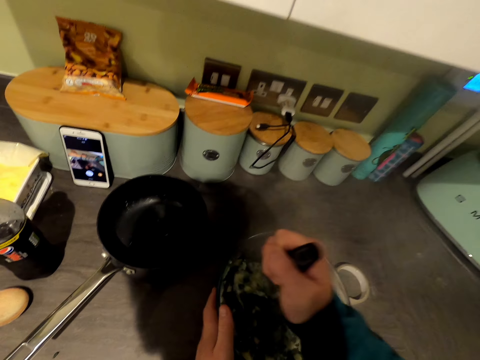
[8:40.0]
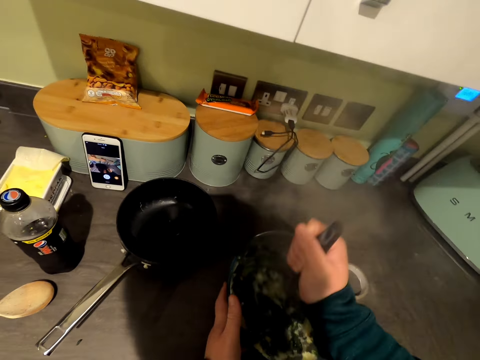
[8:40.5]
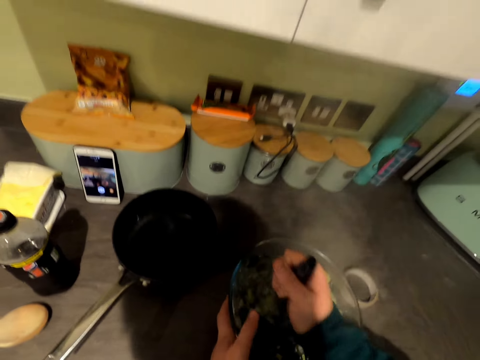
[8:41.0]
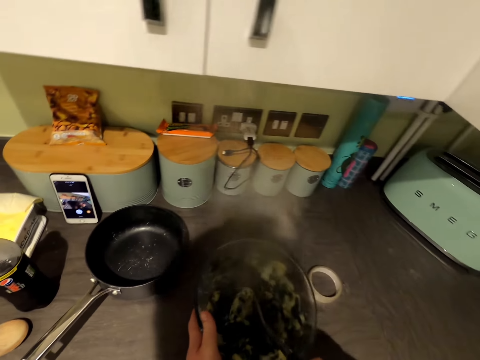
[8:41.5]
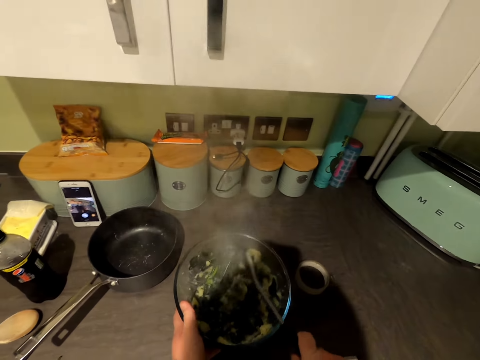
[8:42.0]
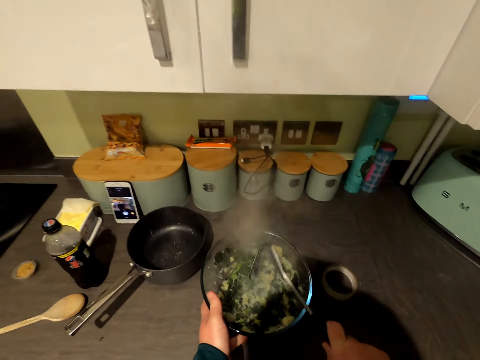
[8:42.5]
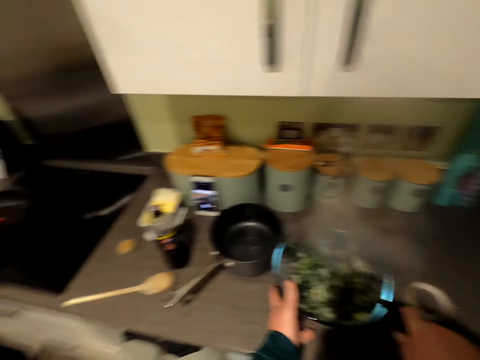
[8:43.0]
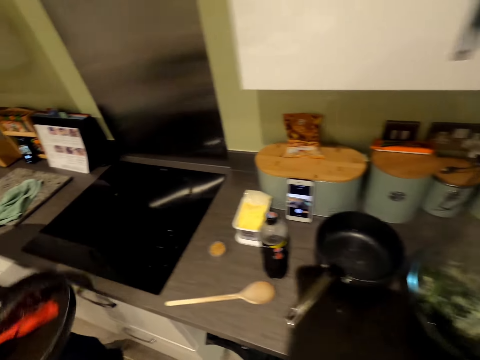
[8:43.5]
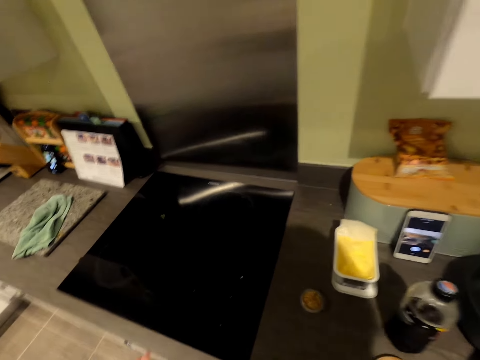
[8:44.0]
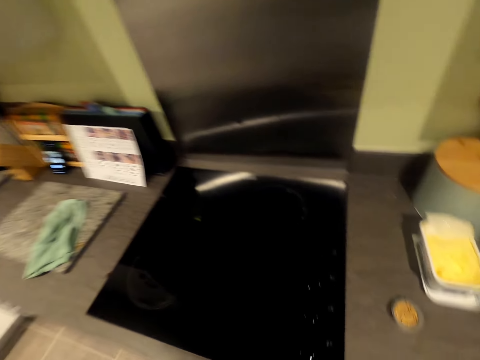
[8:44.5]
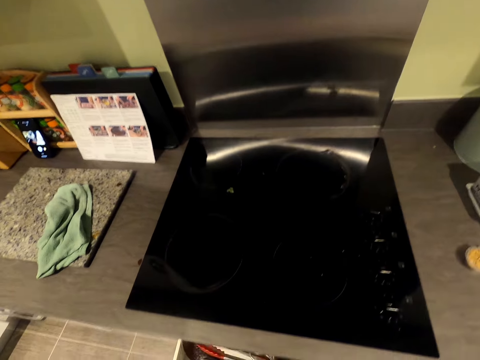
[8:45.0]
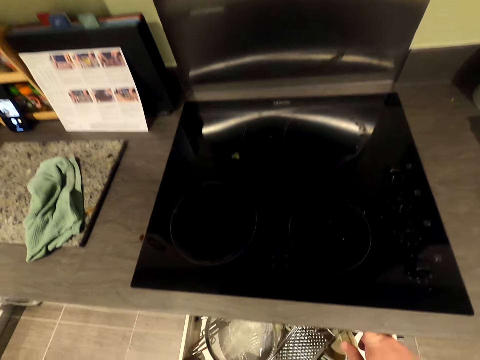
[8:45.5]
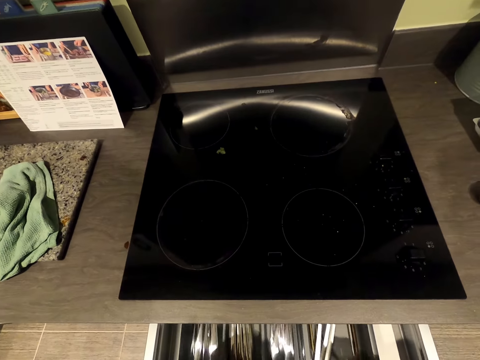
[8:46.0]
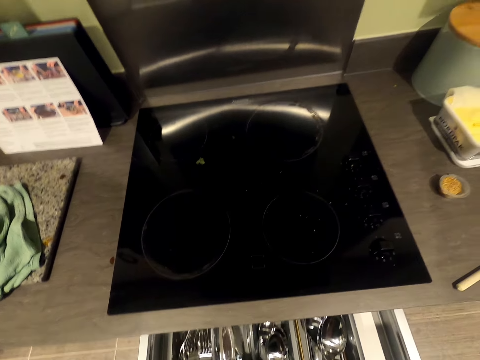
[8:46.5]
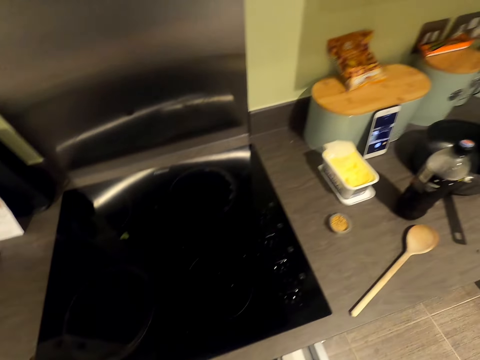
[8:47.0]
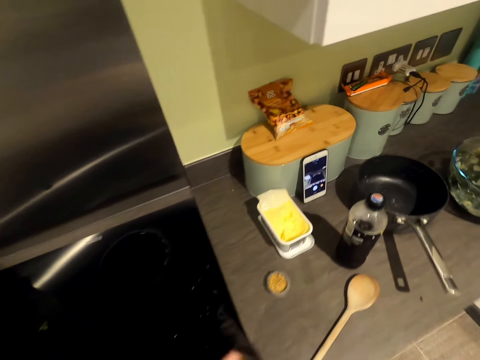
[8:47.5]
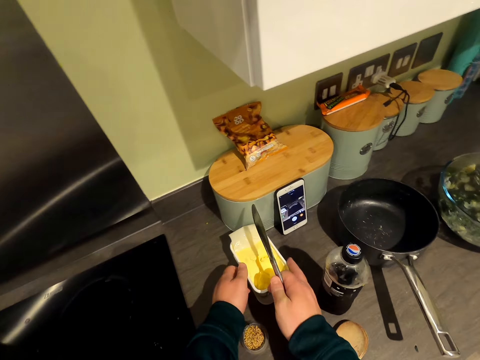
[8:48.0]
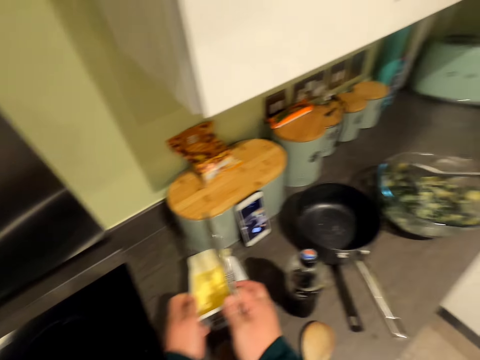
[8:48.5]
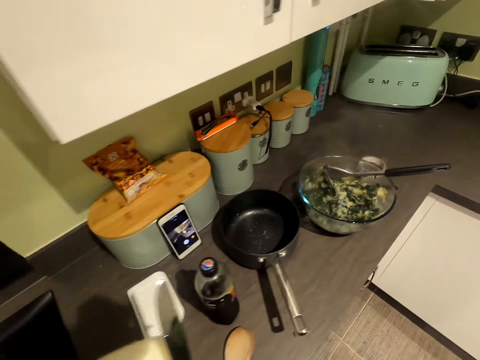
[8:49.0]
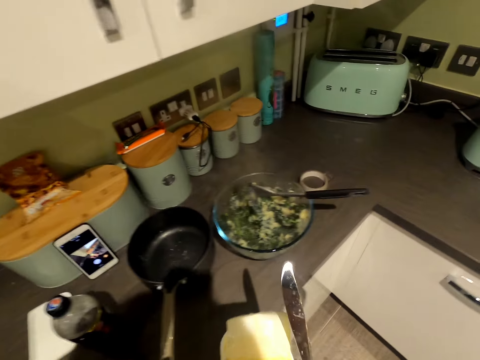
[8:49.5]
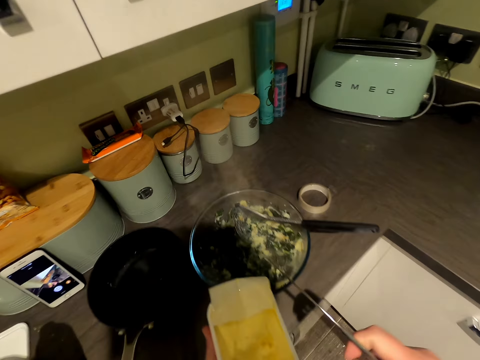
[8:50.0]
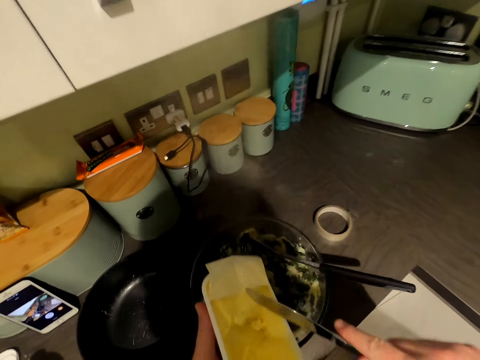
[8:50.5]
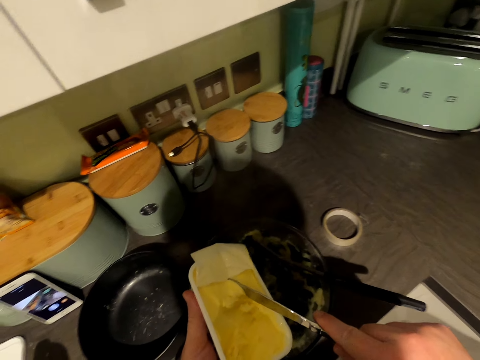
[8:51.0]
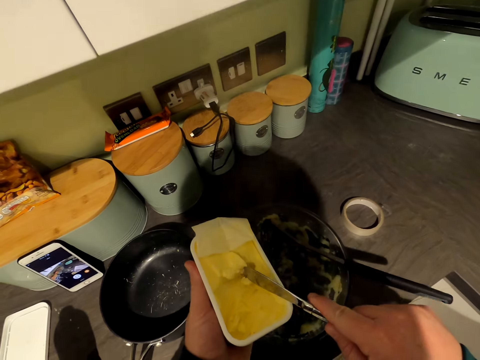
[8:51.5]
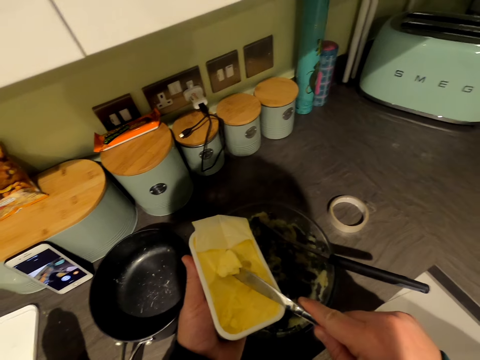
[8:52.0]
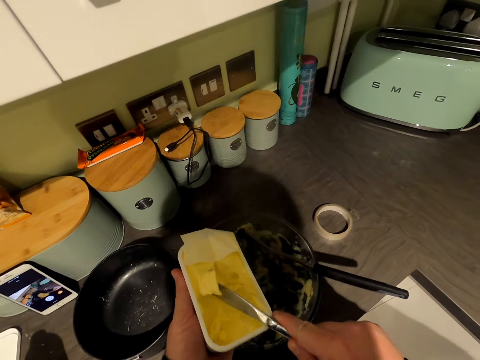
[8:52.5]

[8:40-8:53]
The camera wearer clears the masher. They walk forward and open the drawer. They grab a butter knife. They pick up the margarine or butter. They cut into the butter. They scoop the margarine.

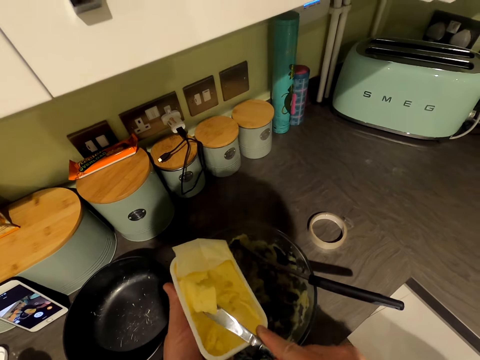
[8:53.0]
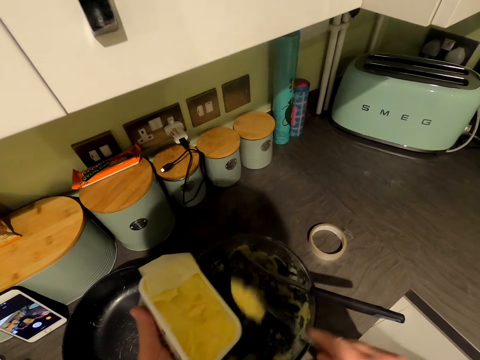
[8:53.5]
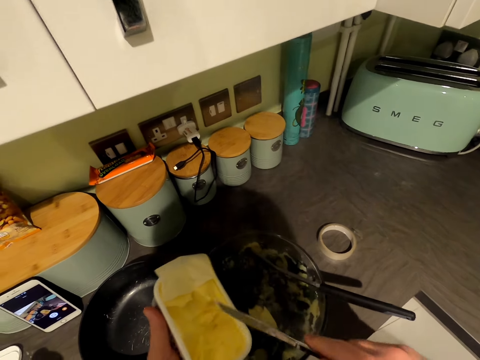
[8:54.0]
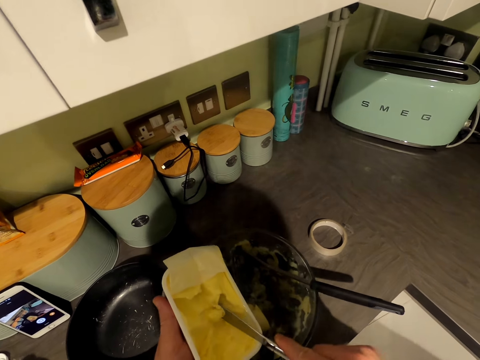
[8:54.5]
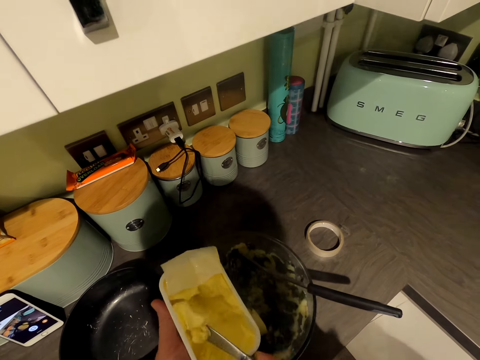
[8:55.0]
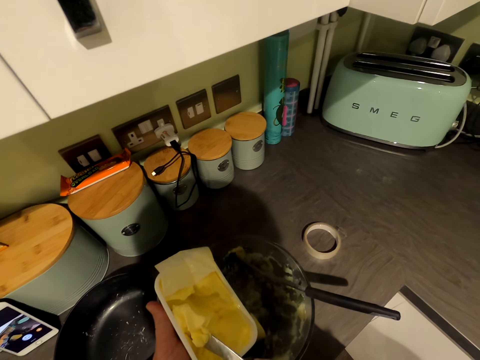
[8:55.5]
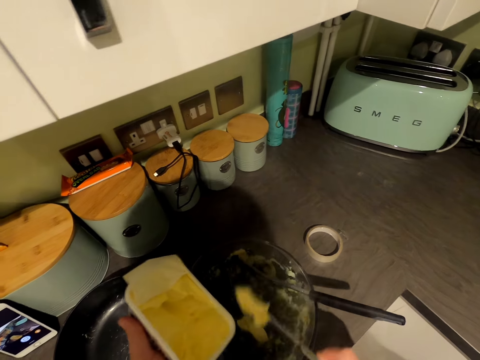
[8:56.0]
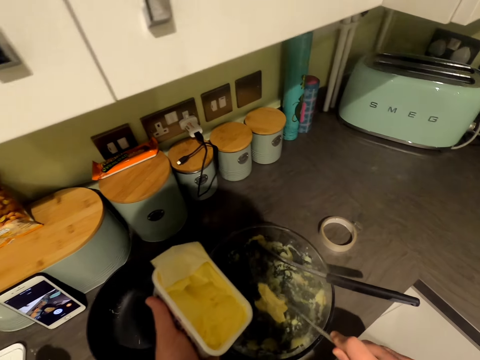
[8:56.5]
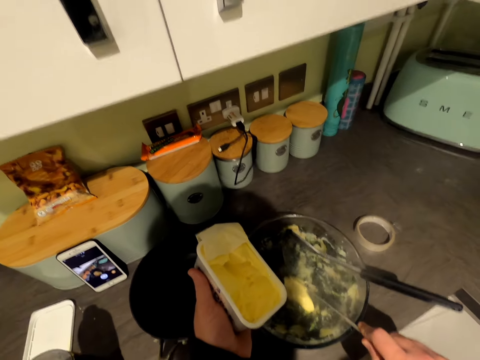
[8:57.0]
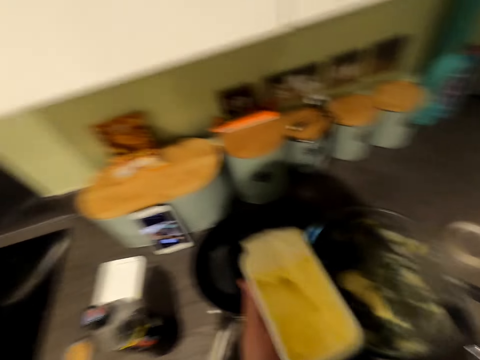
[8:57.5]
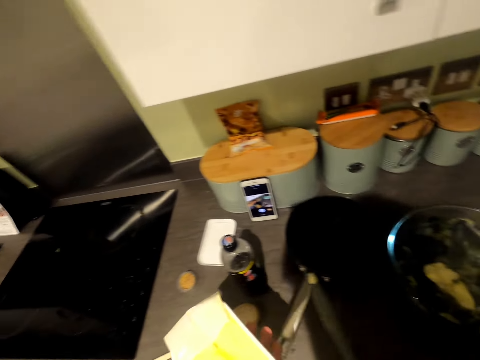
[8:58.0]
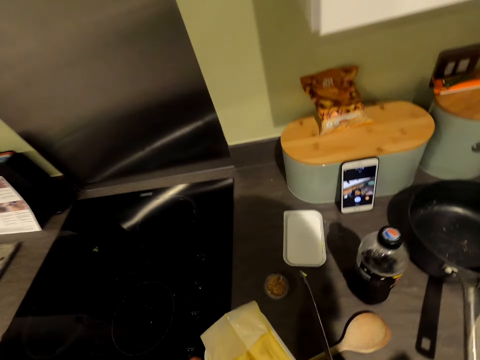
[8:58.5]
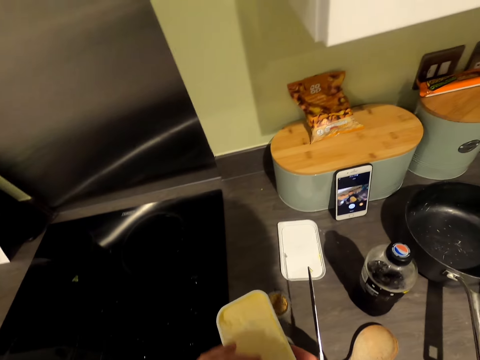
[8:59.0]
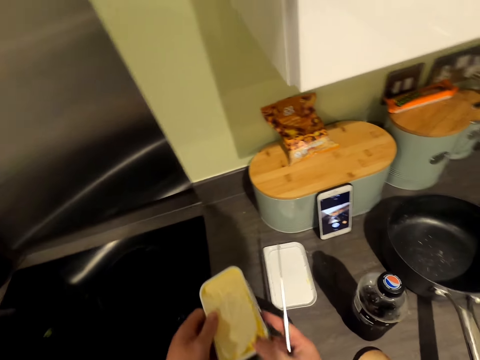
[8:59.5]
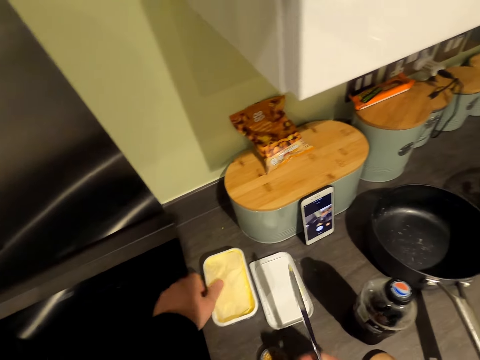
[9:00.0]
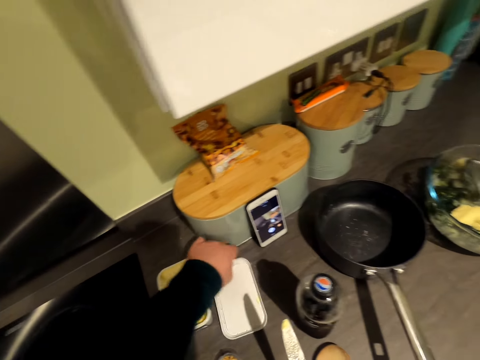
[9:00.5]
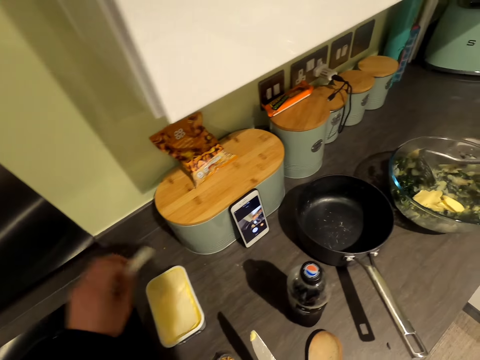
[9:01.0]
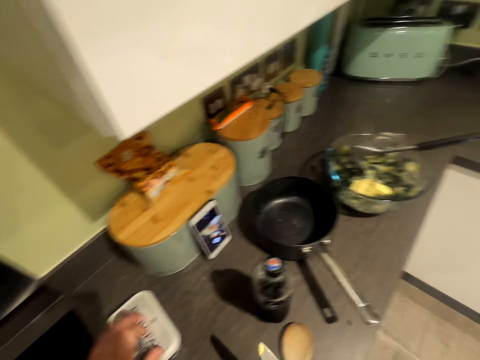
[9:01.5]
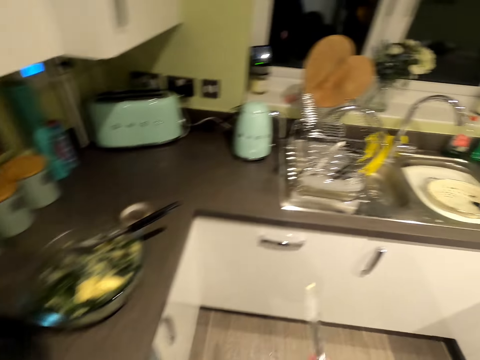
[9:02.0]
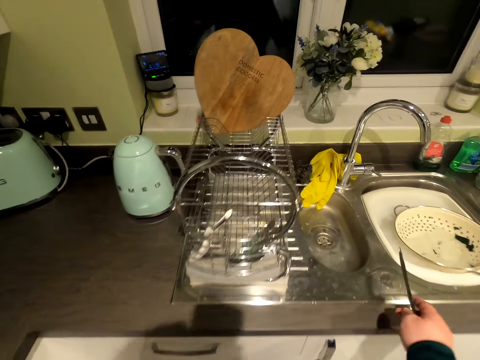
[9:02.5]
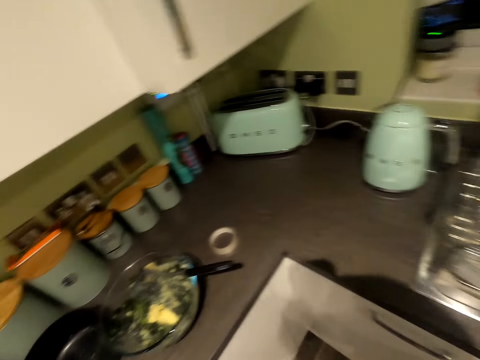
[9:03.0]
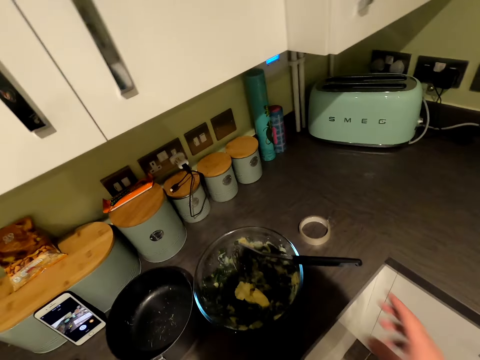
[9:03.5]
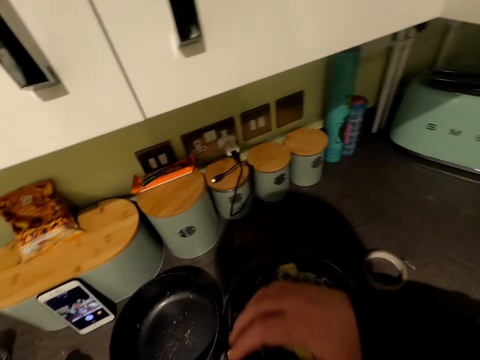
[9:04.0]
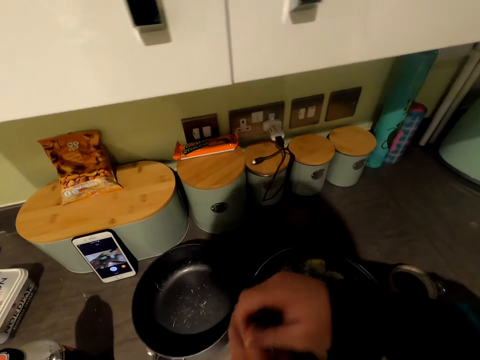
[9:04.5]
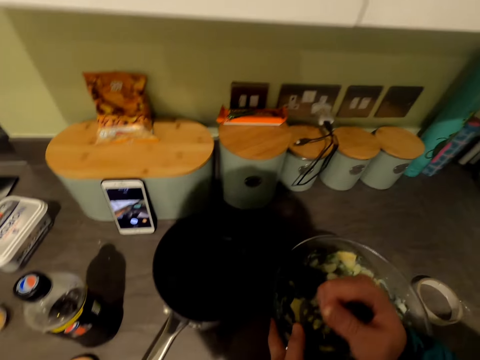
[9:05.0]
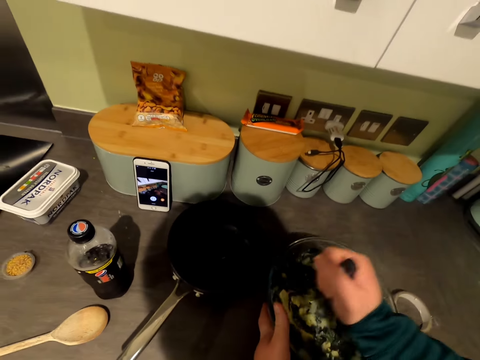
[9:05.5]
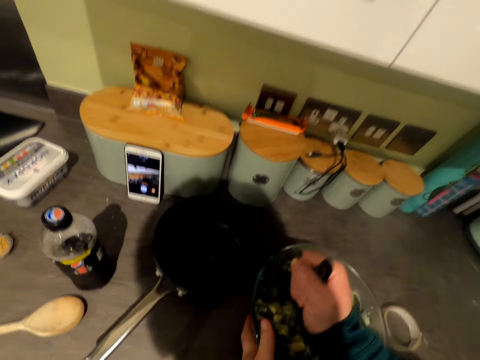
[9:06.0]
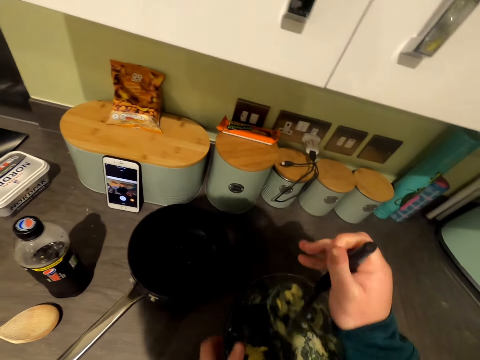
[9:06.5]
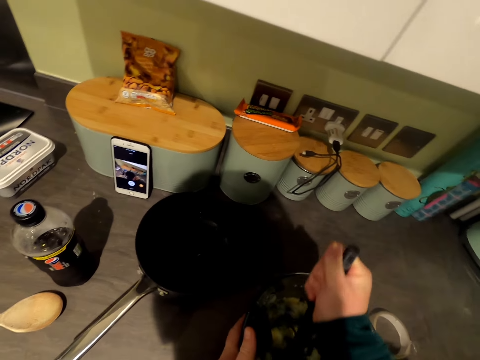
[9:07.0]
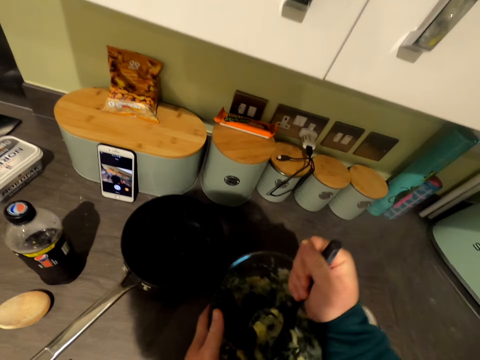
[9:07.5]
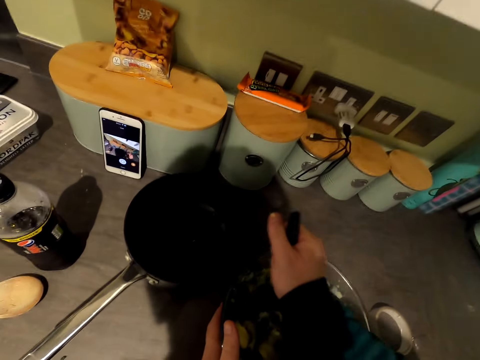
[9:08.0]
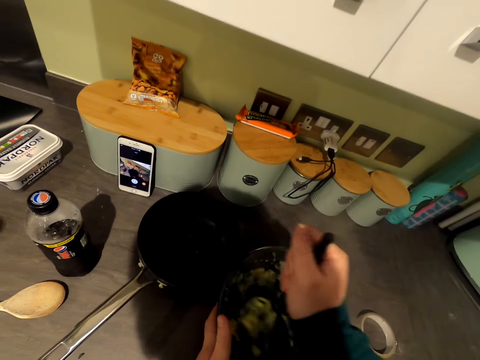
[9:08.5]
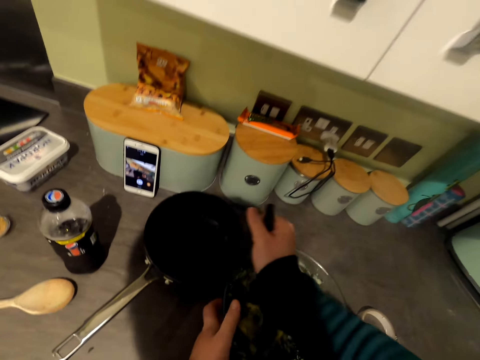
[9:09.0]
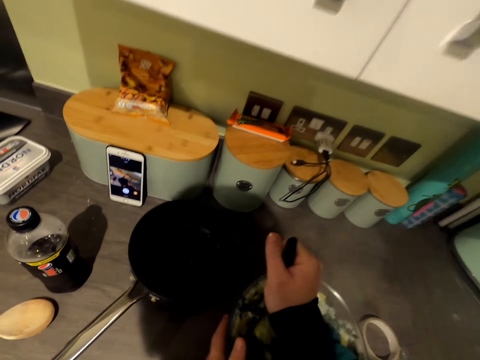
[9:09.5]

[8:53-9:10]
The camera wearer puts the margarine or butter on the vegetable. They cut into the butter, drop the butter, walk forward, and cover the butter. They put the margarine on the counter. They close the margarine. They walk forward, grab the masher, and mash the vegetables on the bowl.
